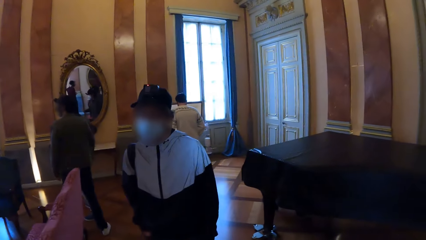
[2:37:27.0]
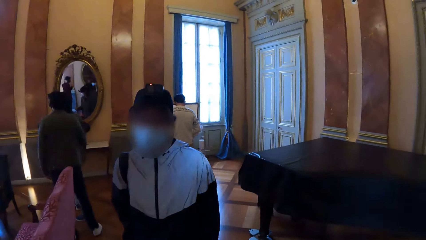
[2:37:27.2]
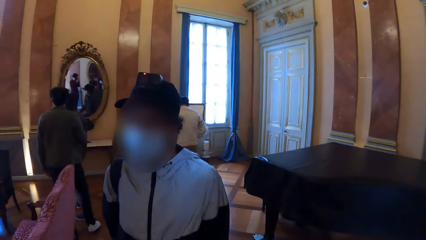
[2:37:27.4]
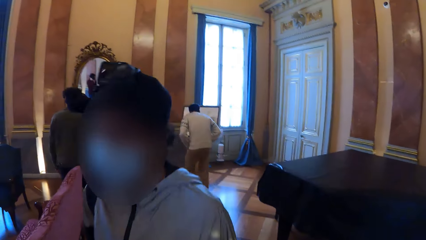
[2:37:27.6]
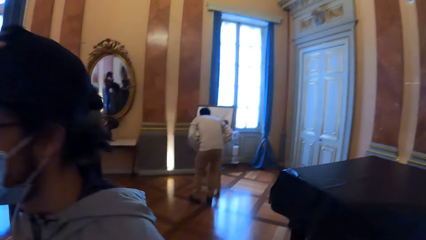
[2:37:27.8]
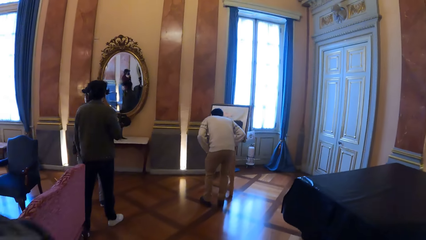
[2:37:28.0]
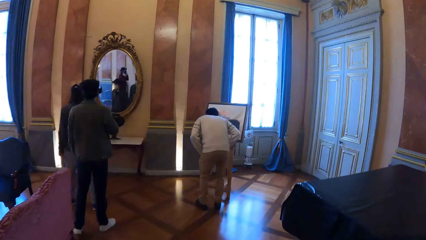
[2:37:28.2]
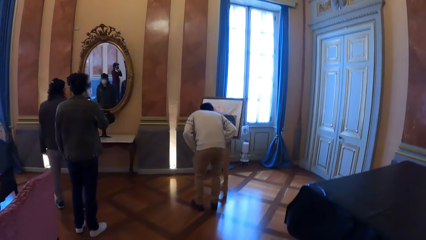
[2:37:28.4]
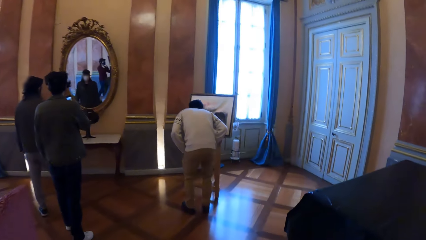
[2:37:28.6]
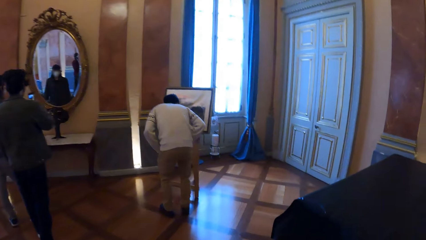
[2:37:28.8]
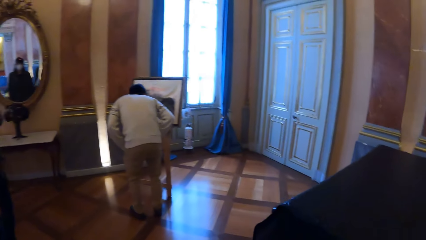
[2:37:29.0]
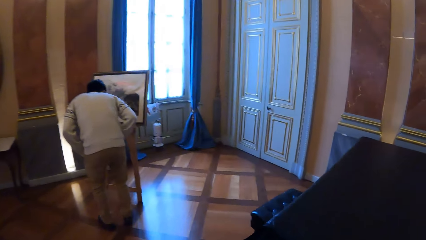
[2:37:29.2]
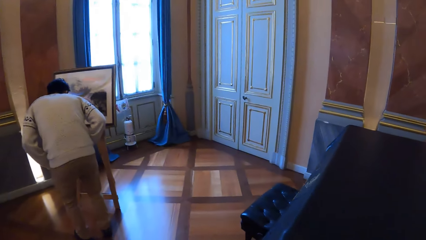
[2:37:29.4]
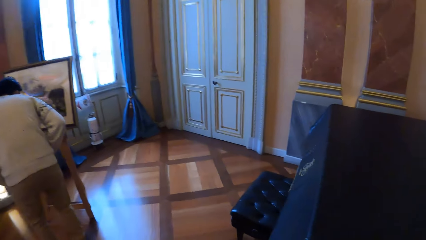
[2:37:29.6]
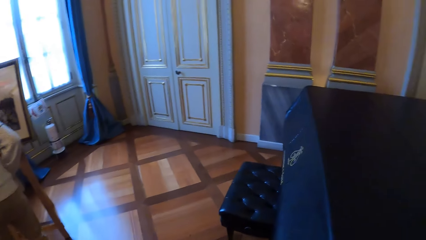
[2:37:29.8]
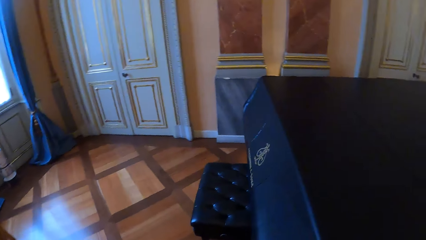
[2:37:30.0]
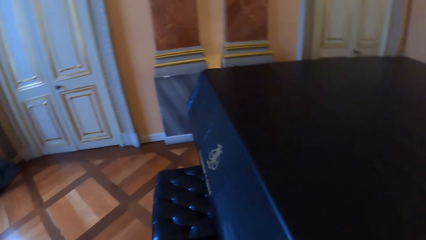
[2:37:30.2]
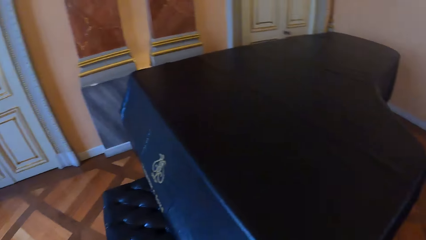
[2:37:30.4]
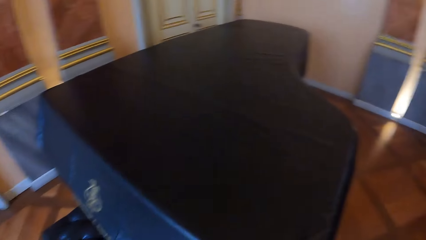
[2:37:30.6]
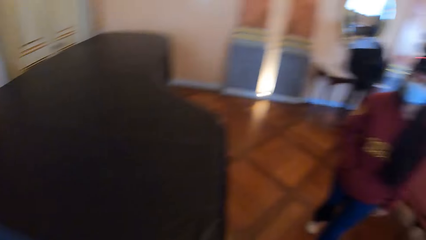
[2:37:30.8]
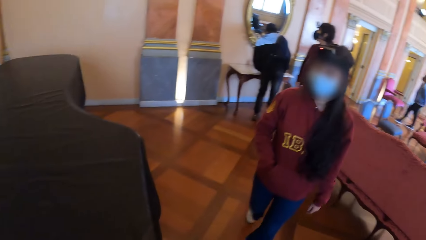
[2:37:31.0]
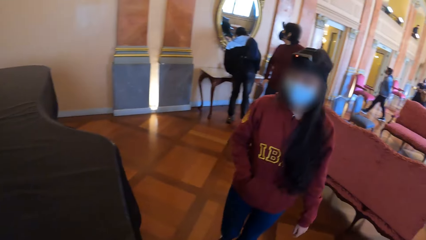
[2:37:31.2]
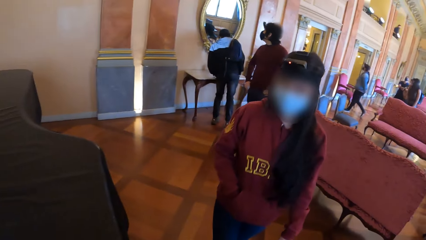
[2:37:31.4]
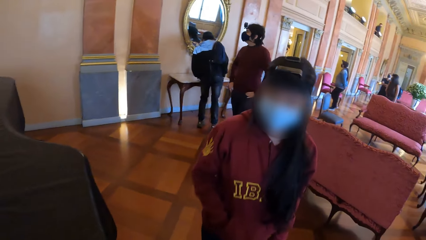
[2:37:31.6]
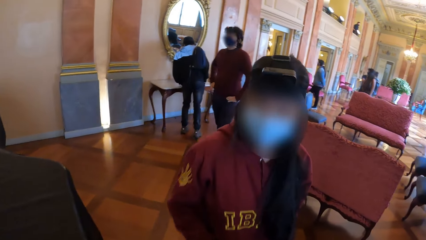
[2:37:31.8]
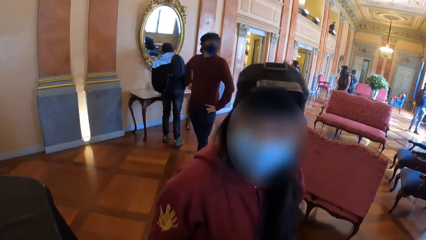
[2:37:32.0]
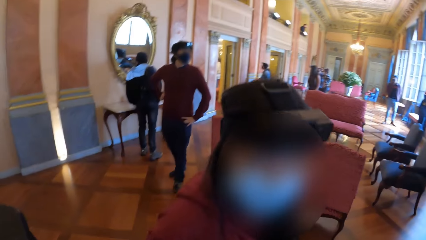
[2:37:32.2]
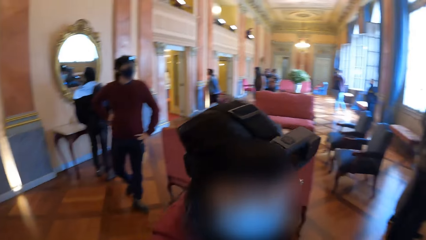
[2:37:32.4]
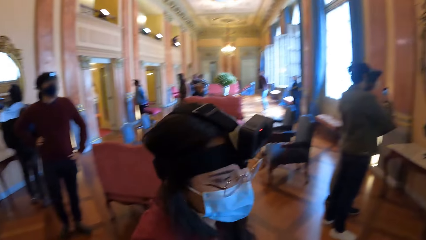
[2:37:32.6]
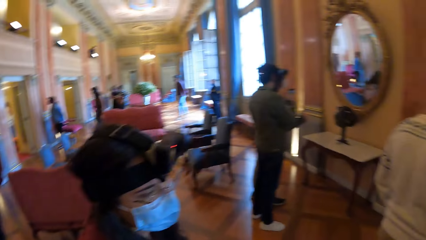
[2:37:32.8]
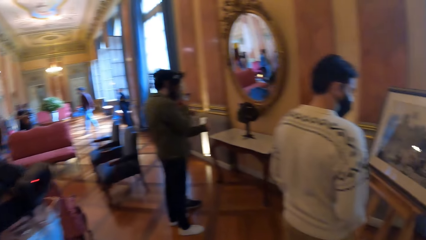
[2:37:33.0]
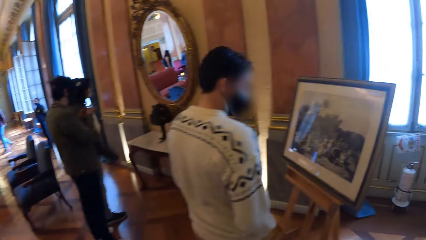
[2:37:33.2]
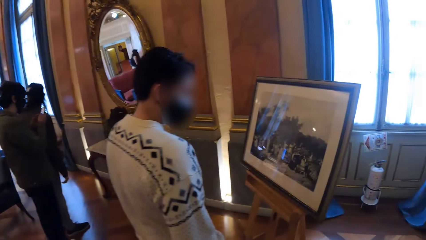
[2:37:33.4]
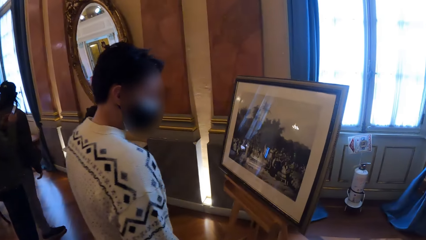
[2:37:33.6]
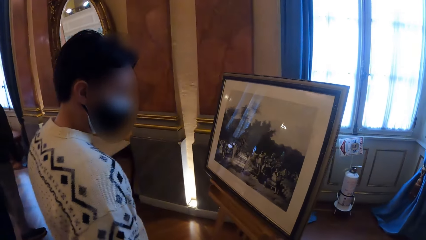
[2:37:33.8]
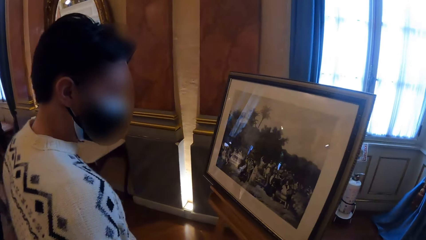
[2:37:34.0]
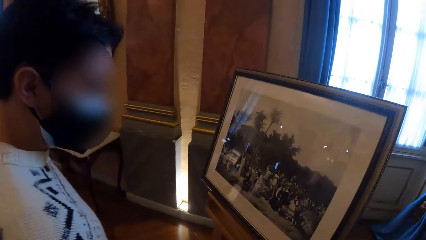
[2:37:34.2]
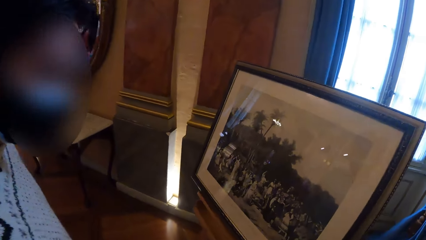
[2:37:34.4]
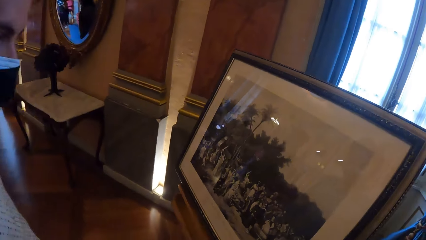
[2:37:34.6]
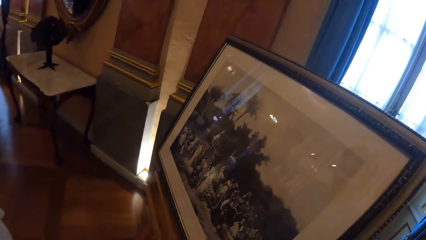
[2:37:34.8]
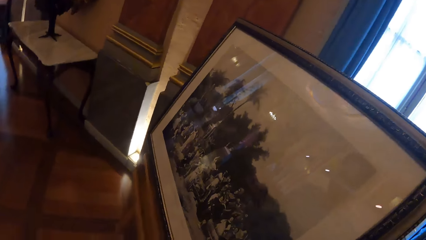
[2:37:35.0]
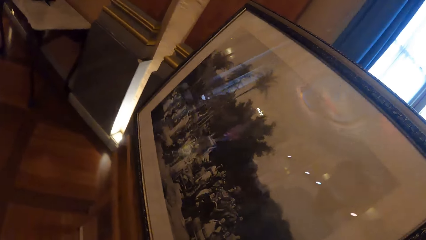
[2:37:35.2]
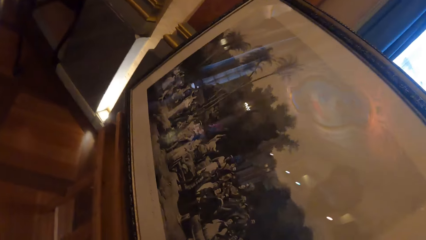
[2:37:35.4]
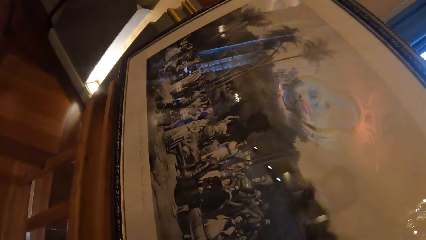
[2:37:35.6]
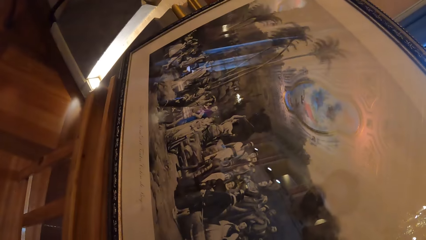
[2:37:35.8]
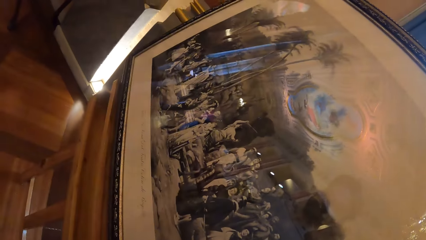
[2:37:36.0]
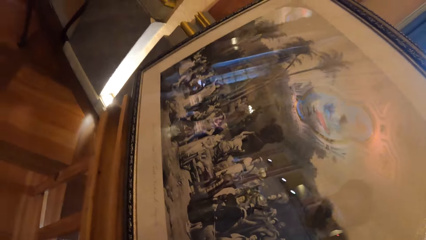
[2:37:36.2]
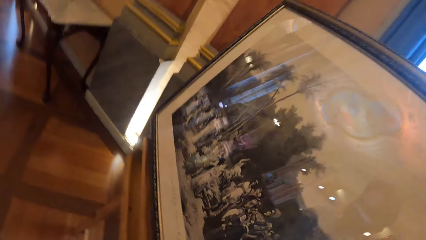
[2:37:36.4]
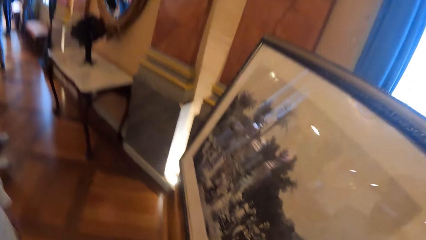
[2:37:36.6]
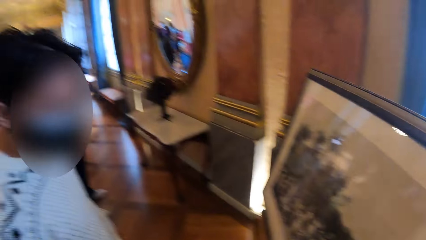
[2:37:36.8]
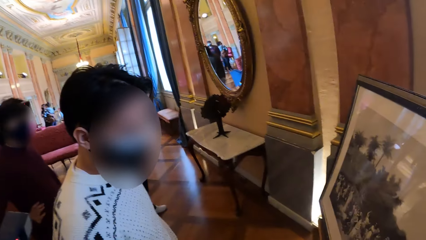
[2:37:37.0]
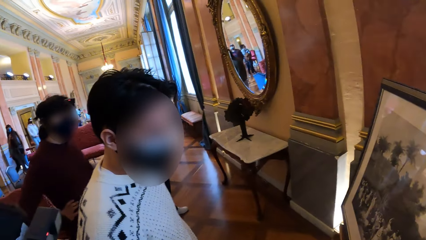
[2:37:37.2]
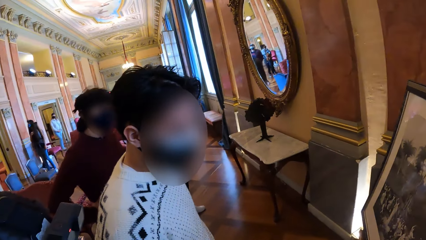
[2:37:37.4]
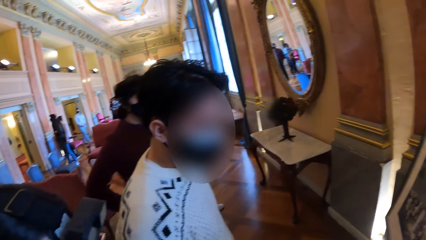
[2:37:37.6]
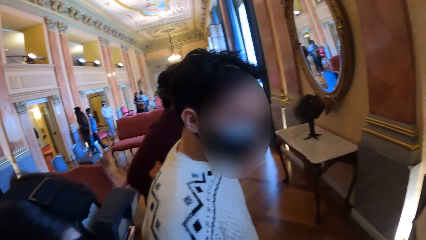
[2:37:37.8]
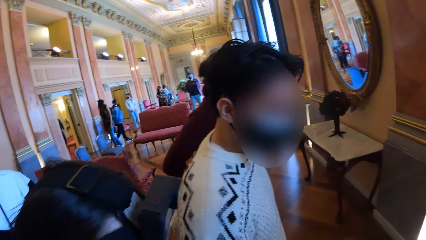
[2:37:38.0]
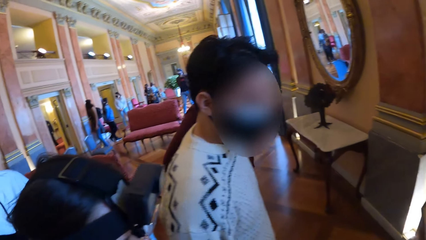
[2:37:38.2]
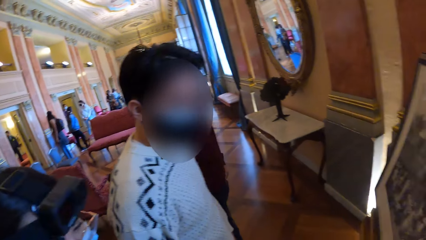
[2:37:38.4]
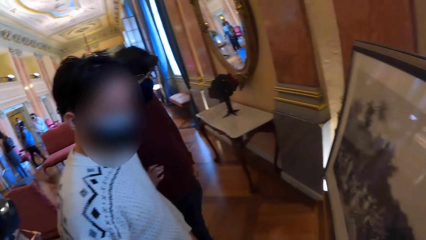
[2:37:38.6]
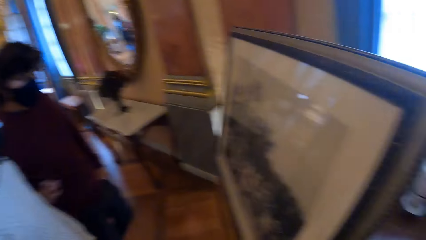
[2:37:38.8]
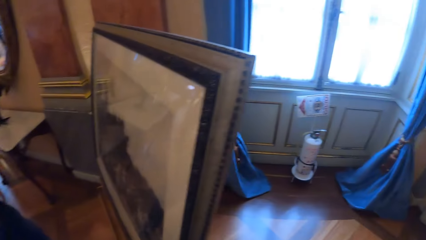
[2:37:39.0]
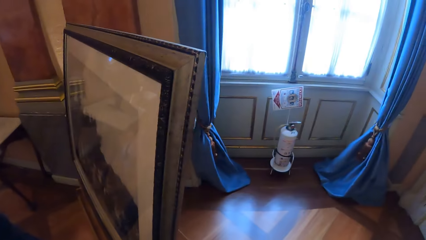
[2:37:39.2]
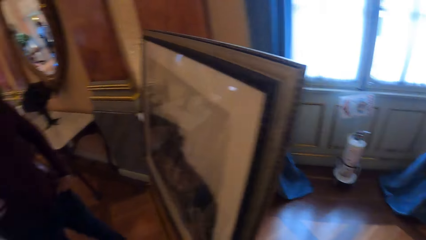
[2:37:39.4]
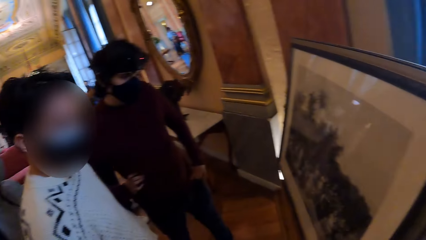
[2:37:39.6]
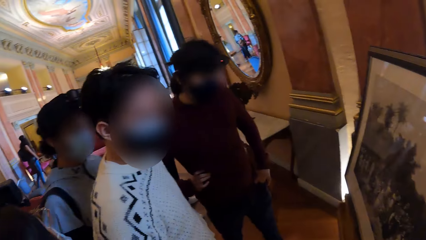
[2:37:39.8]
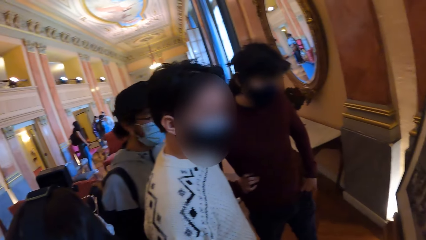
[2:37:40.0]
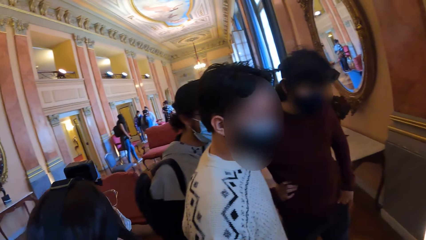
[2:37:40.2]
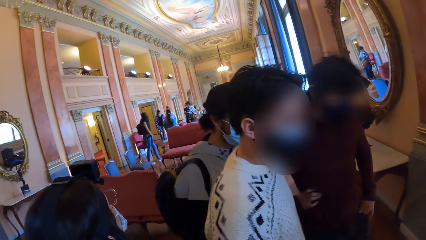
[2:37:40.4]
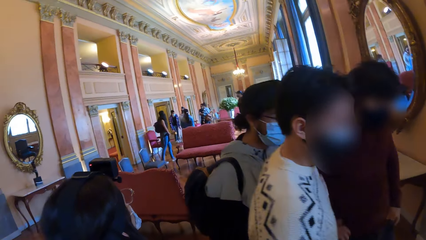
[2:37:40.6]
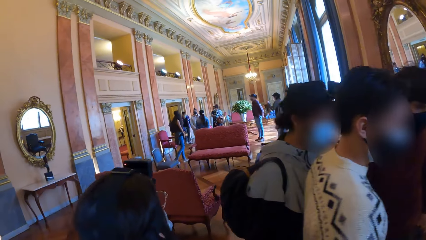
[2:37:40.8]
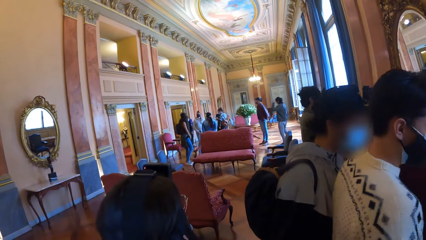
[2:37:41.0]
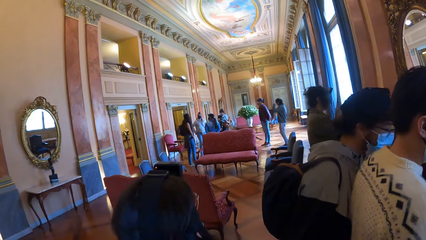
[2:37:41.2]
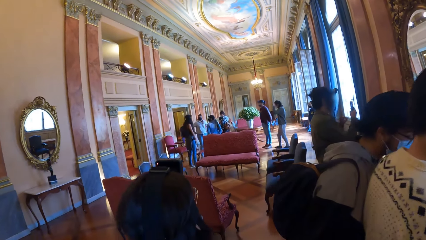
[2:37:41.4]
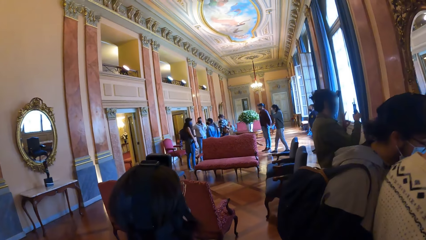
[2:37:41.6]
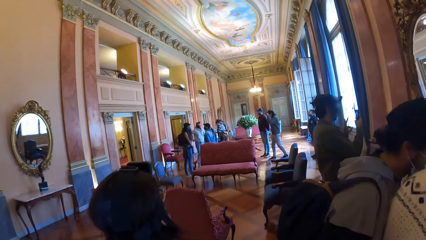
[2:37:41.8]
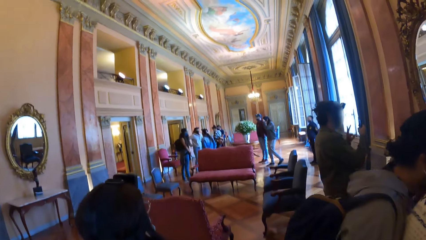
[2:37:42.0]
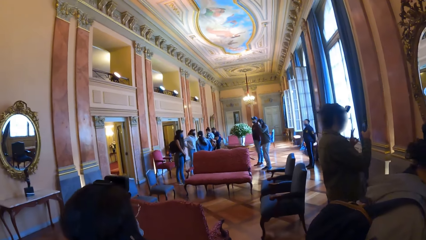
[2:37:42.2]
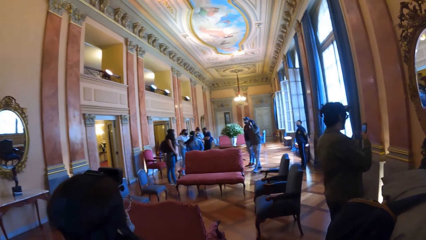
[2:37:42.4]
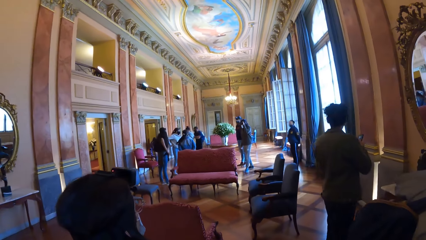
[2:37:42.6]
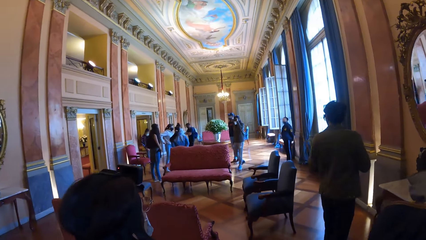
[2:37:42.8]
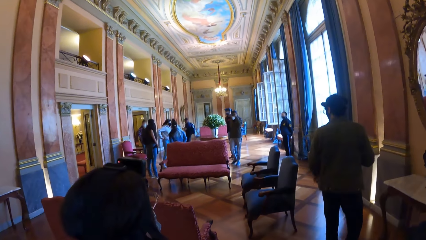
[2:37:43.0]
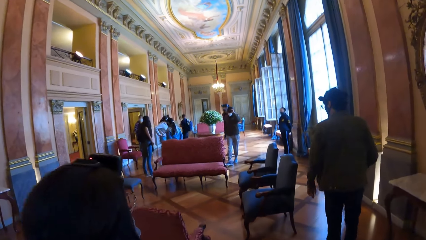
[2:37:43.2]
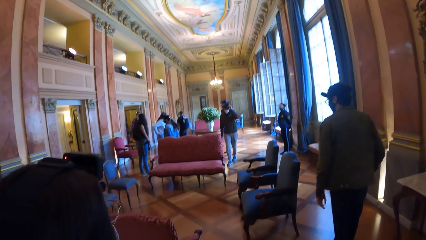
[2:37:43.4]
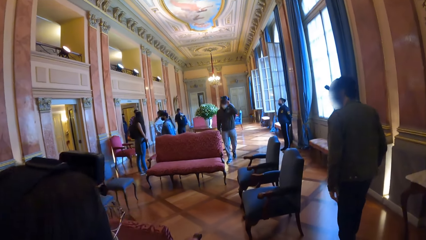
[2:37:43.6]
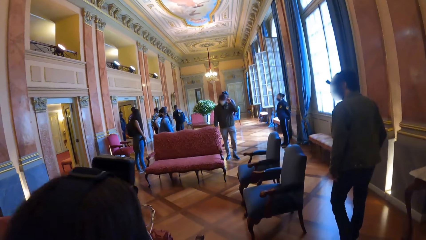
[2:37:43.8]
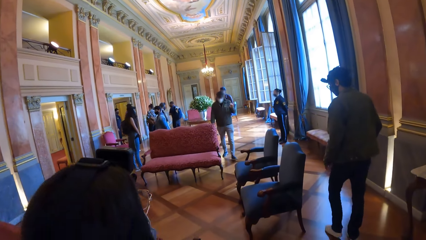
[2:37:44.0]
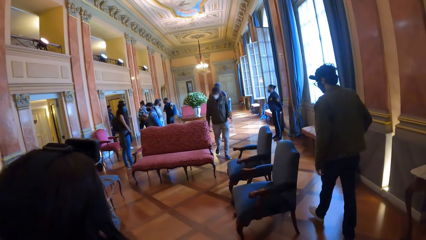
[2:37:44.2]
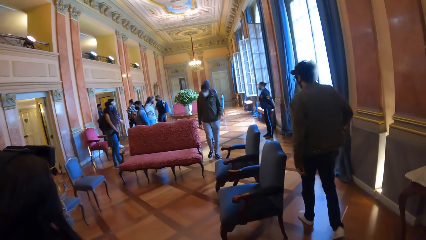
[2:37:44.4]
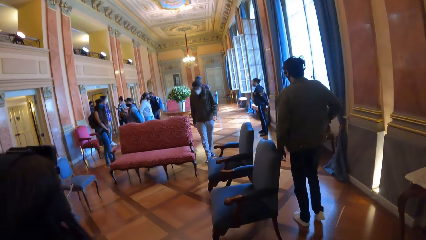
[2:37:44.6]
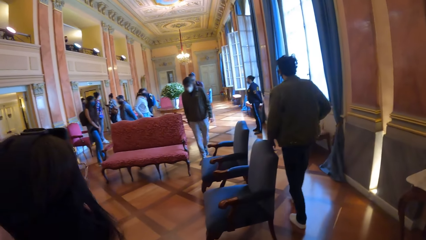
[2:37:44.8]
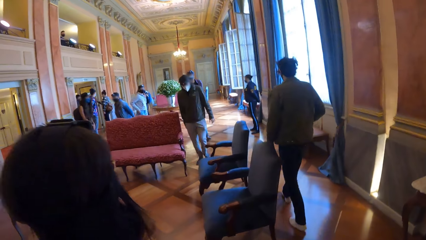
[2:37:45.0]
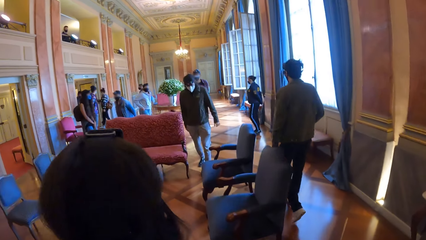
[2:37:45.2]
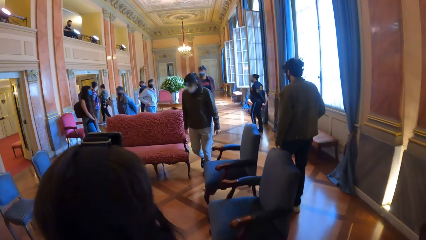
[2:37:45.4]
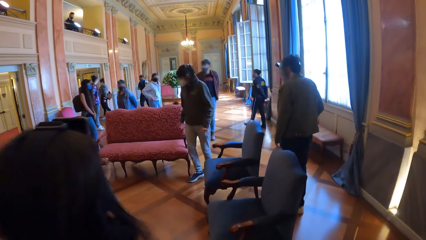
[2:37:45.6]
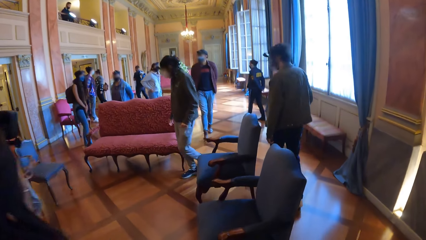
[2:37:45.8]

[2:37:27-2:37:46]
The camera wearer walks on the floor. A man walks on the floor. The camera wearer walks on the floor. They stare at the picture. The man operates the phone with his right hand. The camera wearer and the man walk on the floor.
